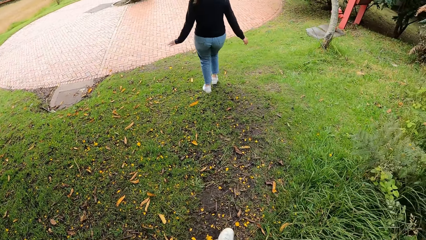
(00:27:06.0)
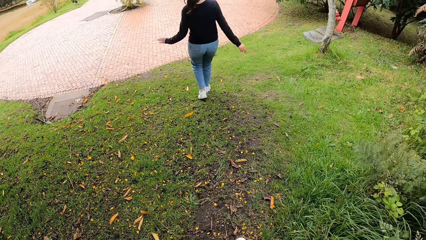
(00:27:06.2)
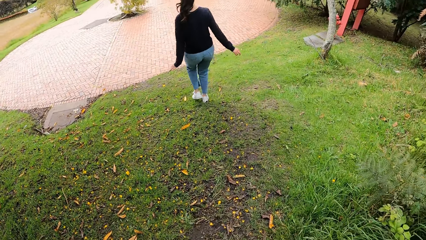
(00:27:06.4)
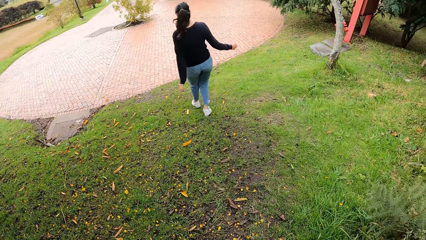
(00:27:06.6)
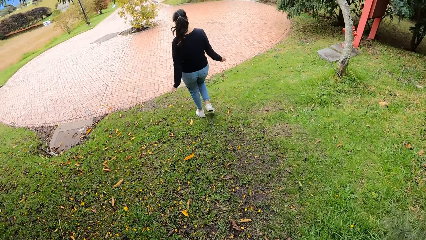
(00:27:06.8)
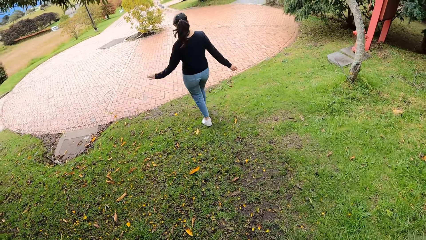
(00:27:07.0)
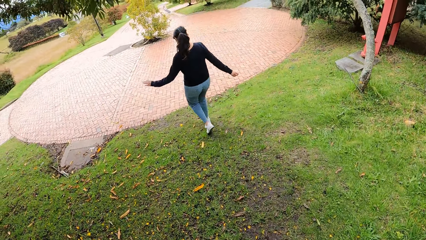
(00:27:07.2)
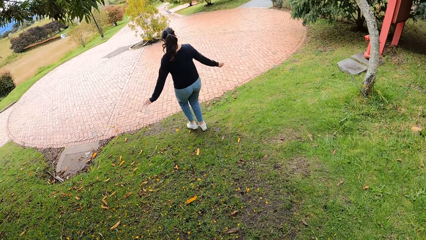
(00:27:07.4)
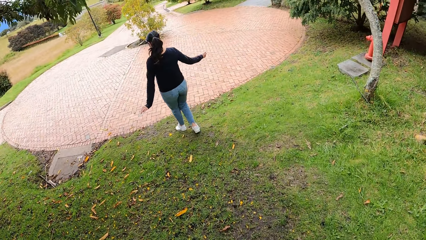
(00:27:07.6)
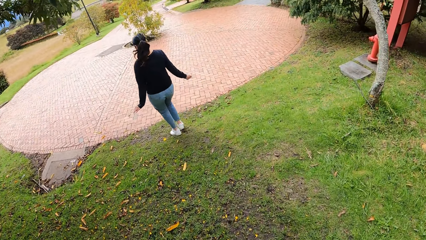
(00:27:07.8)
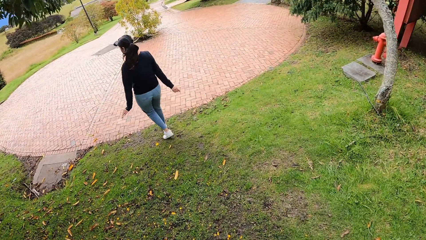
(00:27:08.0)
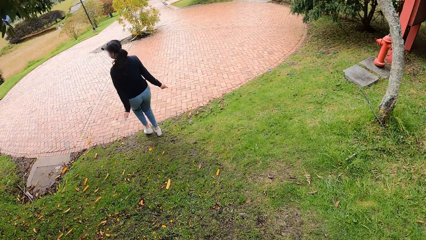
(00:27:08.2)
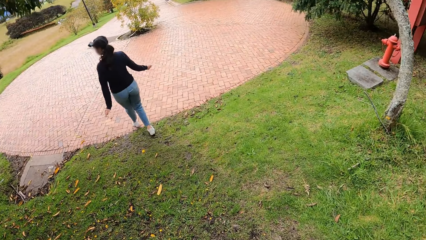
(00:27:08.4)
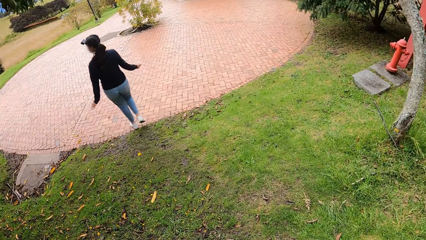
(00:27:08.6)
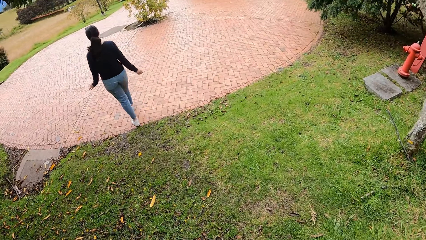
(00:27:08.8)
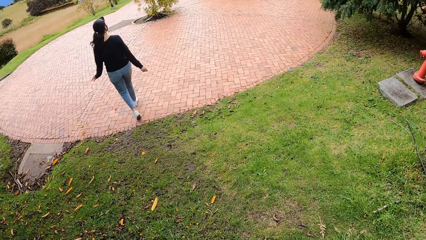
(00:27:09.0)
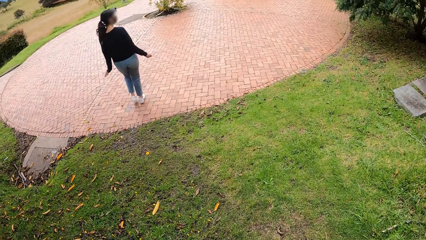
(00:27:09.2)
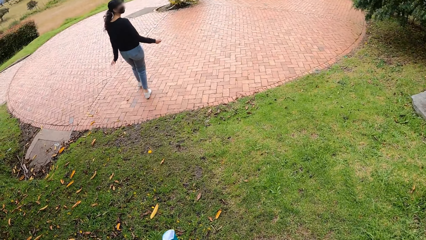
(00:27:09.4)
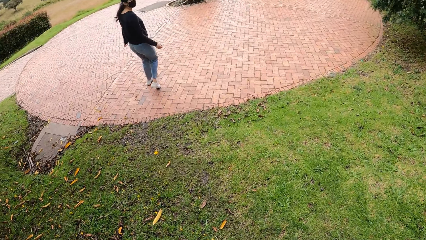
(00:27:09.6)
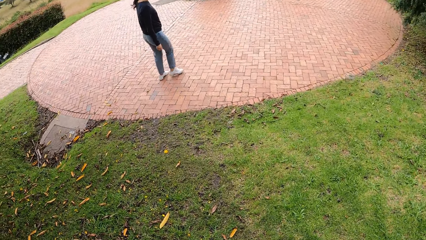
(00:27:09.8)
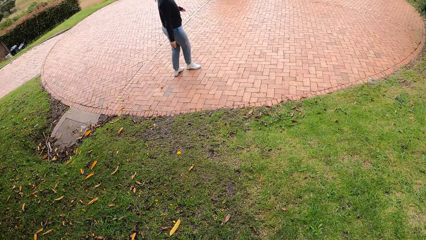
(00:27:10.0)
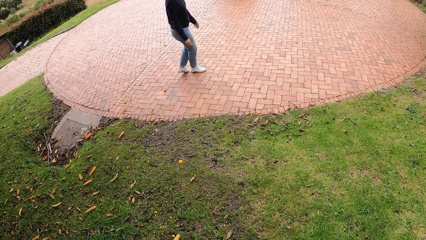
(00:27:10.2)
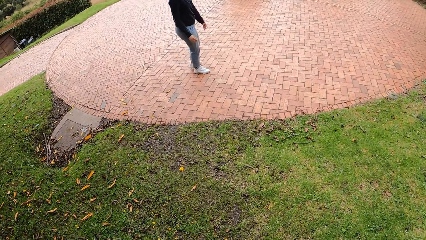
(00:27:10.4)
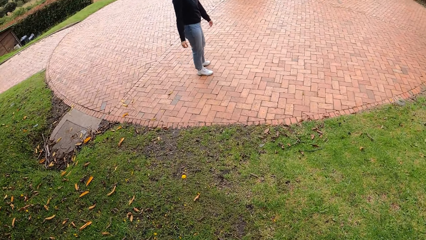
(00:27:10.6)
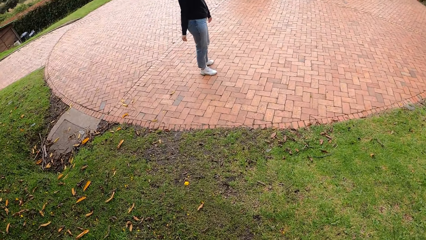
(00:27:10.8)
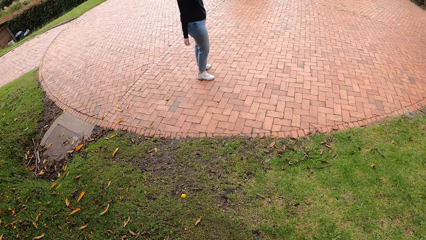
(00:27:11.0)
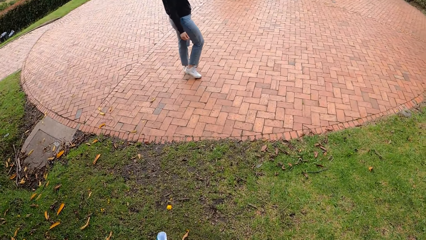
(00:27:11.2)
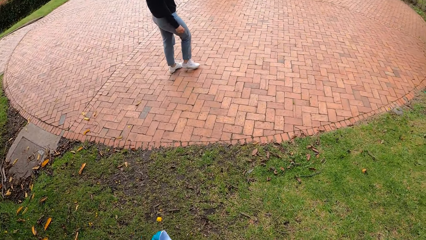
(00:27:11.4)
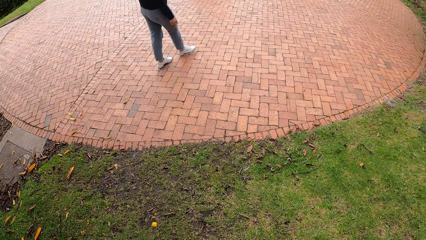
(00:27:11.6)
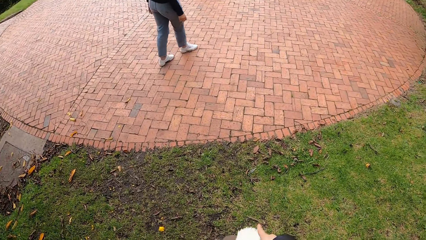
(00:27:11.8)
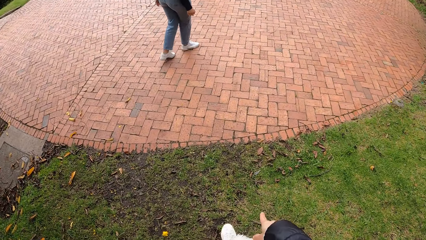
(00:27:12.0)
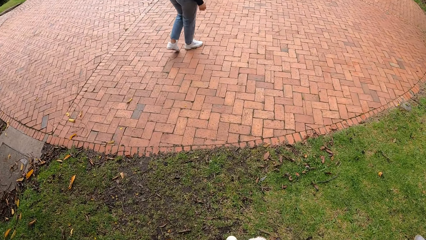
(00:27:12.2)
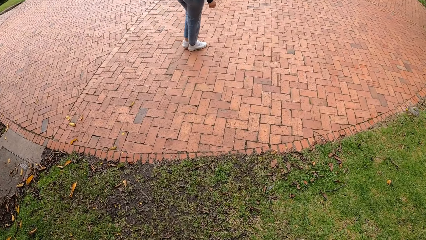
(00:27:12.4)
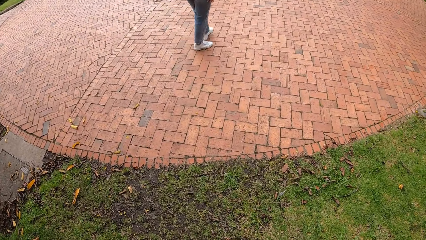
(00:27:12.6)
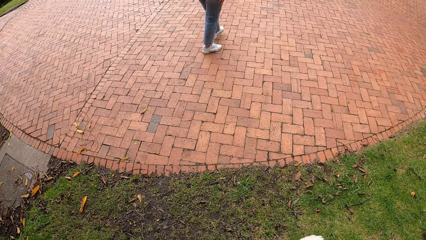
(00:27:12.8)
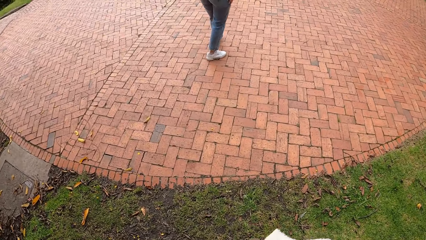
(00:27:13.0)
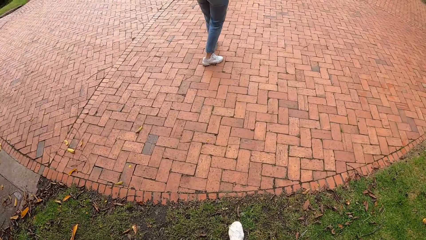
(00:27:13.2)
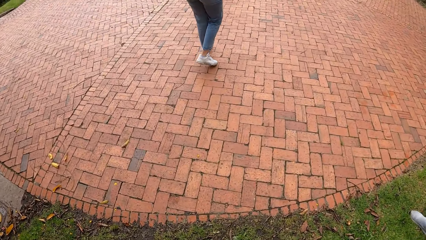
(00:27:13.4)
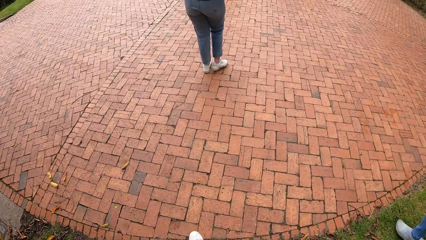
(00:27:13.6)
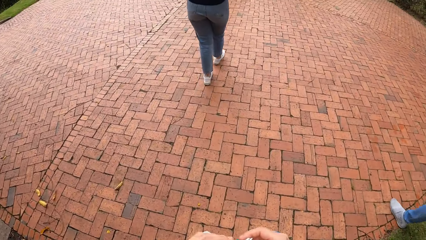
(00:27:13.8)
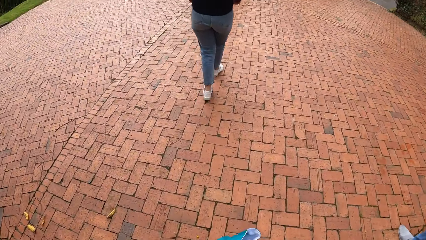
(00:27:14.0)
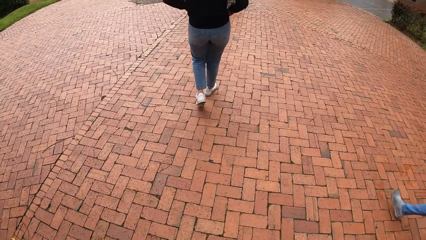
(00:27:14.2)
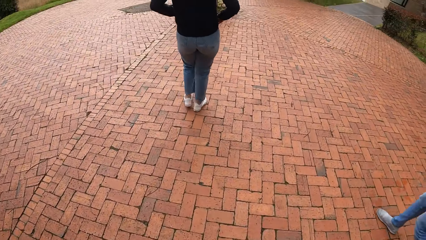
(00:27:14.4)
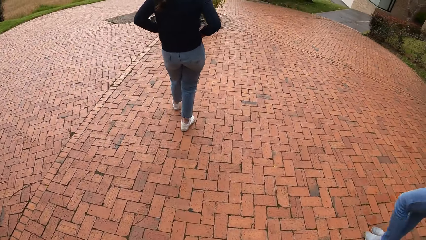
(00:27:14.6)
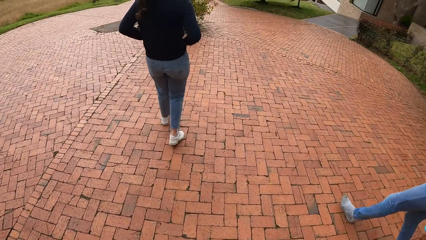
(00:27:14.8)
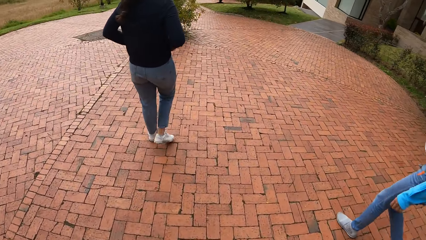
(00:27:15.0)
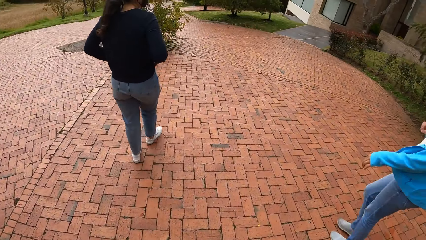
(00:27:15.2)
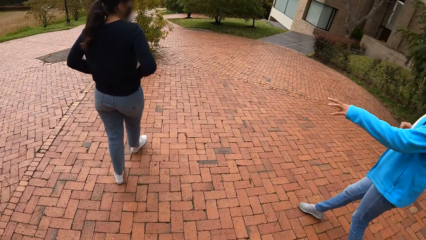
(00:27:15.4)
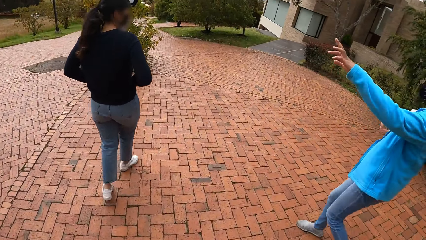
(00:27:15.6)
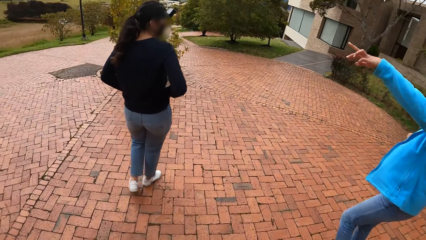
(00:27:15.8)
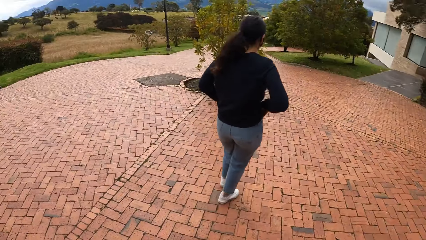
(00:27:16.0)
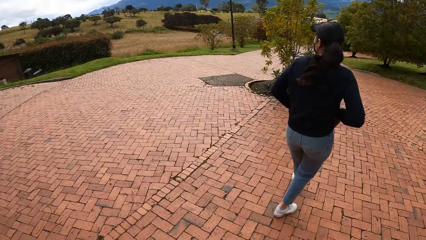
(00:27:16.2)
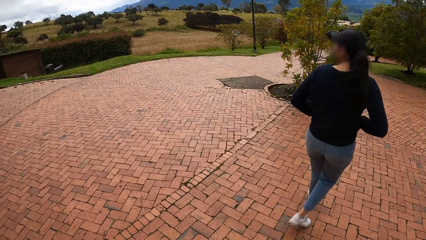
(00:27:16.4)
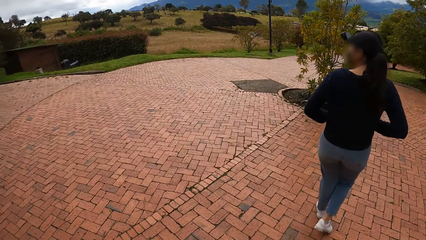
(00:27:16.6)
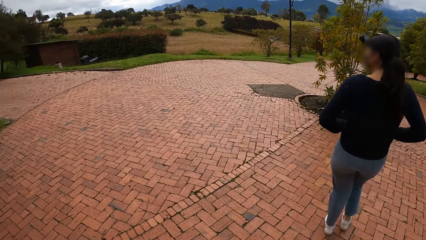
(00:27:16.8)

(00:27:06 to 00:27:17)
A woman walks along a pathway. A person looks at the camera wearer. The person walks on the pavement. The camera wearer walks along the pathway with another woman. The person holds the stomach. Another woman interacts with the camera wearer and another woman. Another person points at something.

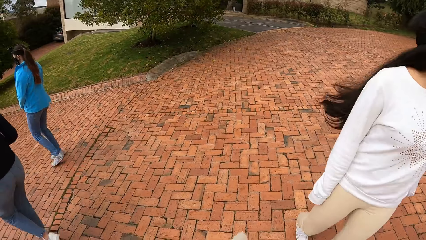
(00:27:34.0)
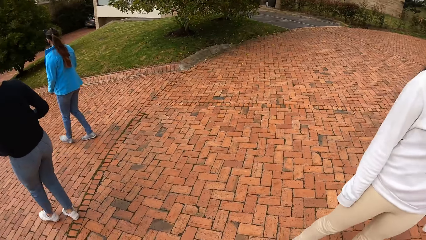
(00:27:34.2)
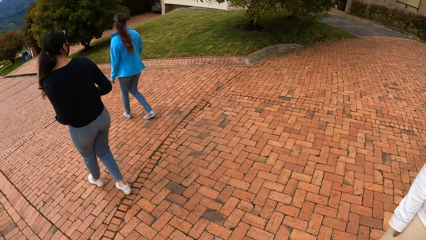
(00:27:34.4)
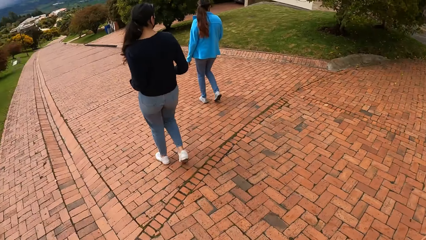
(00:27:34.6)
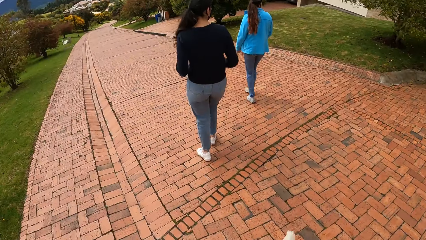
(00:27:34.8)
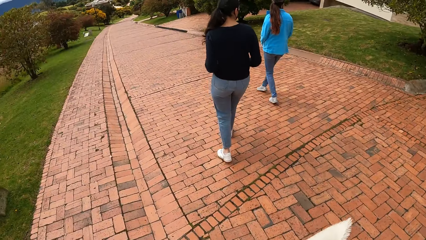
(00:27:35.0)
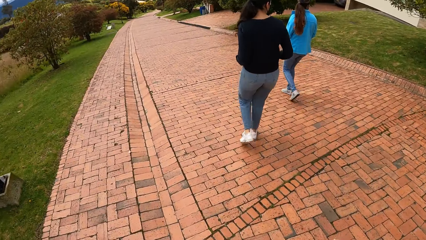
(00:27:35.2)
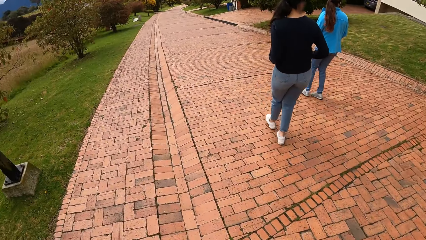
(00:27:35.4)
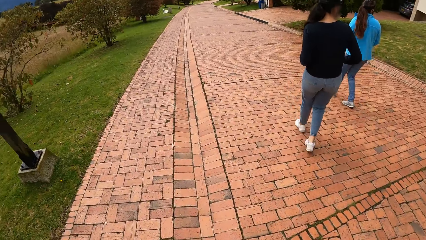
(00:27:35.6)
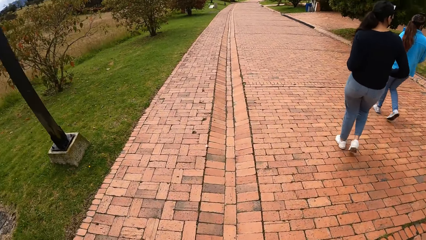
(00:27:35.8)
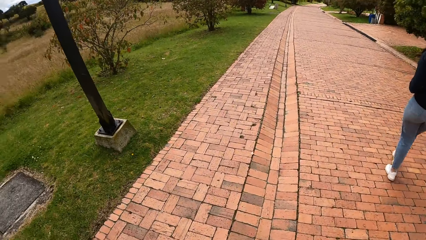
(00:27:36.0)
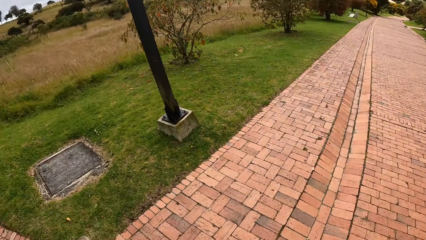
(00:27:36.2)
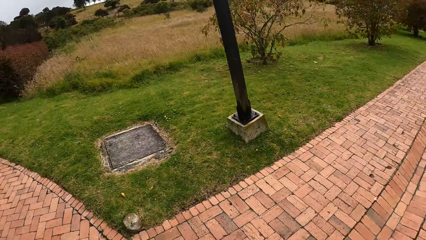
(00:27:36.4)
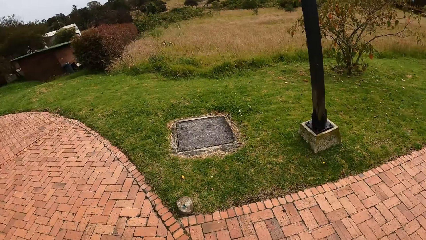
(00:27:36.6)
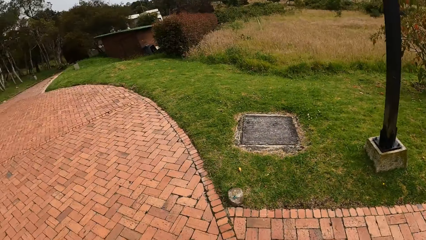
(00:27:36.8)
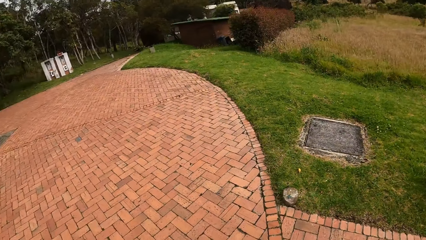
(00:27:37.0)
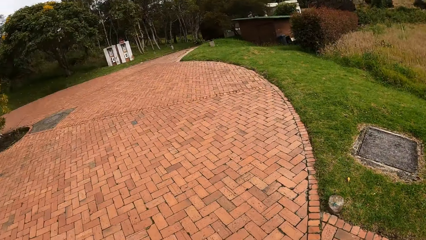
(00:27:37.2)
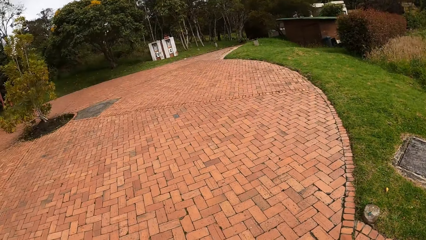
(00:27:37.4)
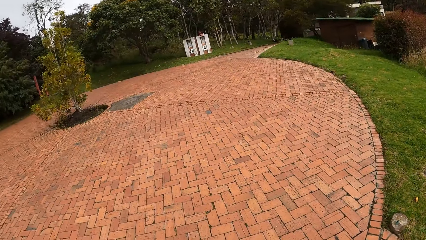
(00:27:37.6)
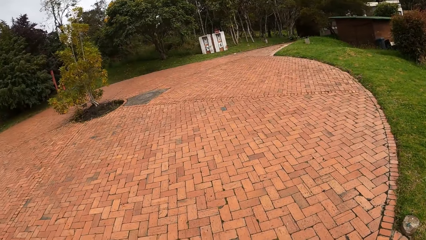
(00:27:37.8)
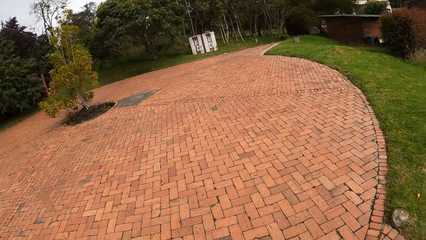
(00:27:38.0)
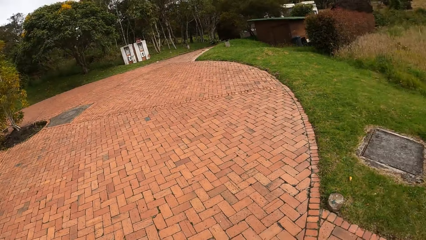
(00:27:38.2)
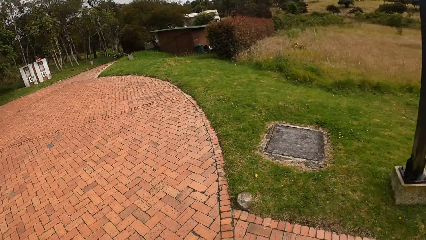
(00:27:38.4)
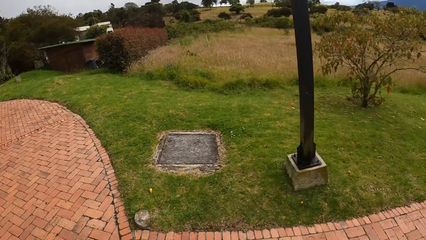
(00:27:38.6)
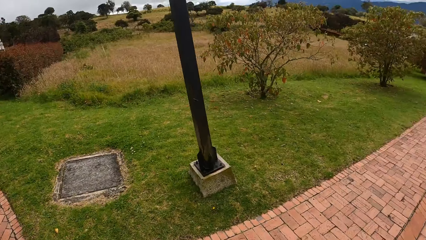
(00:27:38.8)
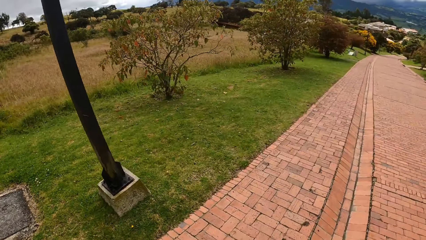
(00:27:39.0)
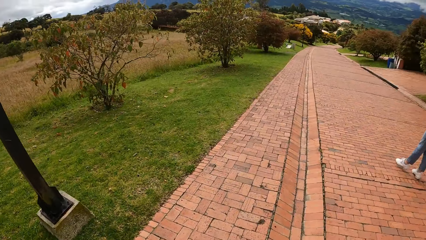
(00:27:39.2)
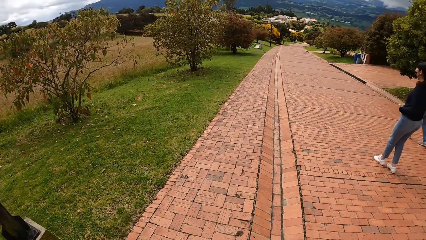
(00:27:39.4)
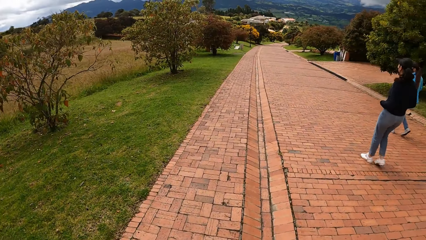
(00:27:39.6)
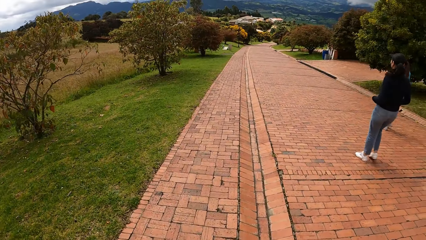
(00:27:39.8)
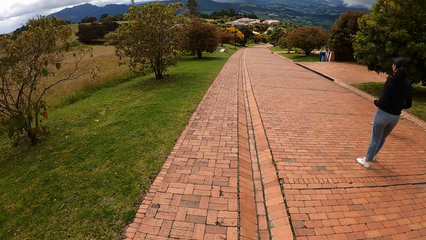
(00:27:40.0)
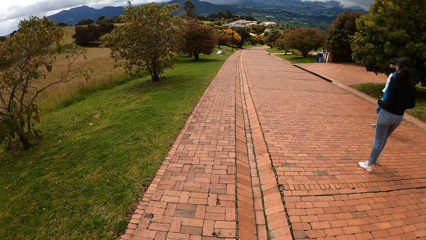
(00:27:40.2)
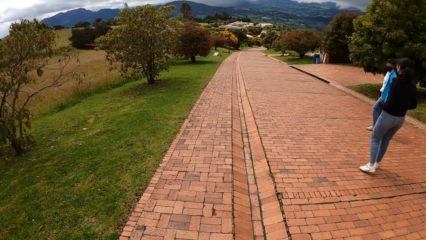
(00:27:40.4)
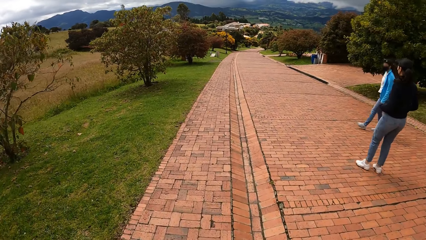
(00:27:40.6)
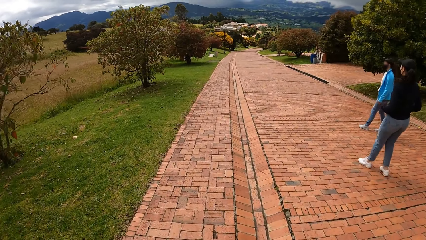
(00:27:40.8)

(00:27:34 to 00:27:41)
The camera wearer walks on a road around the estate with a person, another person and a third person. They look around the estate. They walk on the walkway with a woman, another woman and a third woman.
